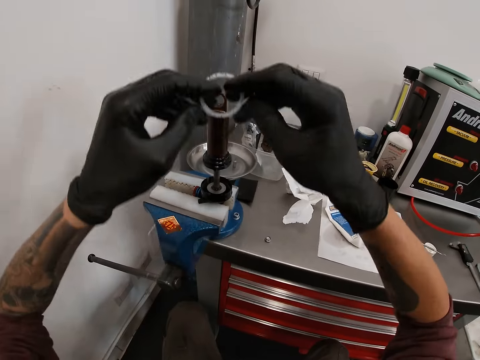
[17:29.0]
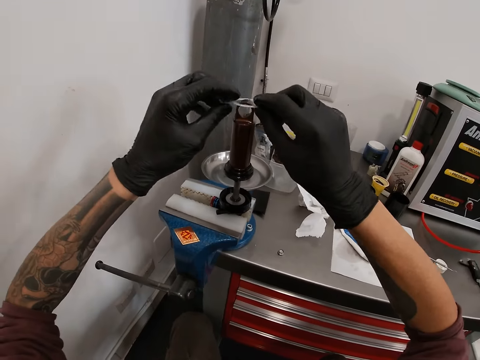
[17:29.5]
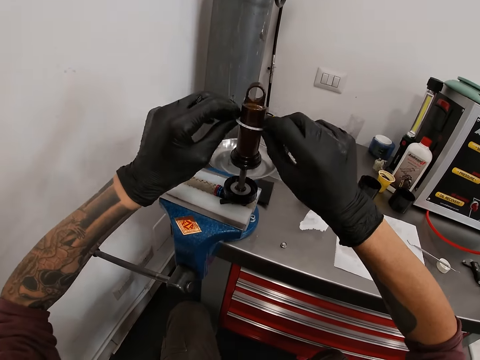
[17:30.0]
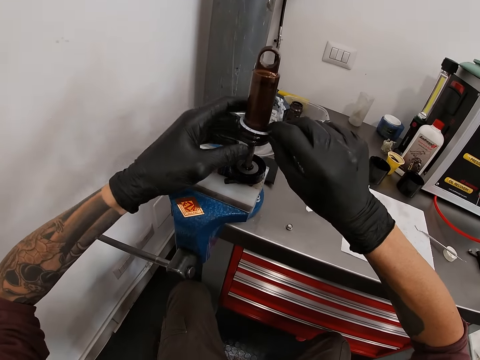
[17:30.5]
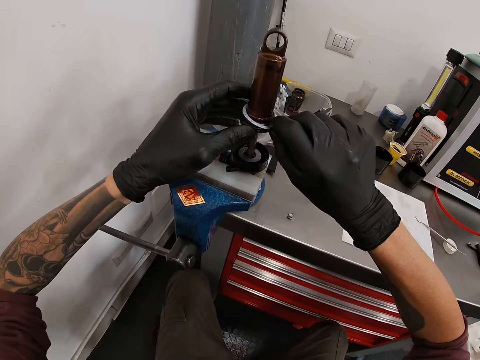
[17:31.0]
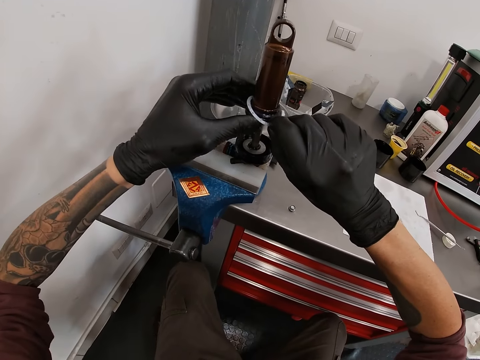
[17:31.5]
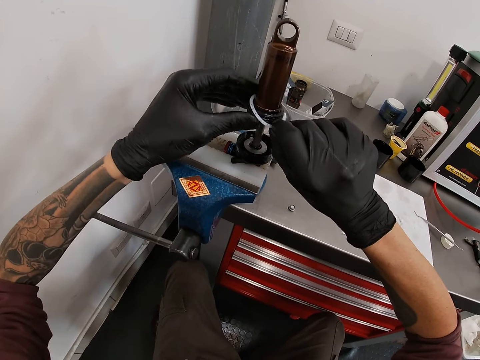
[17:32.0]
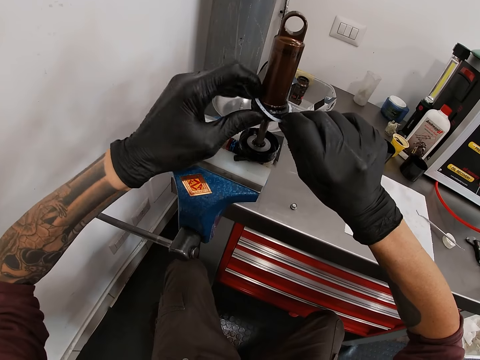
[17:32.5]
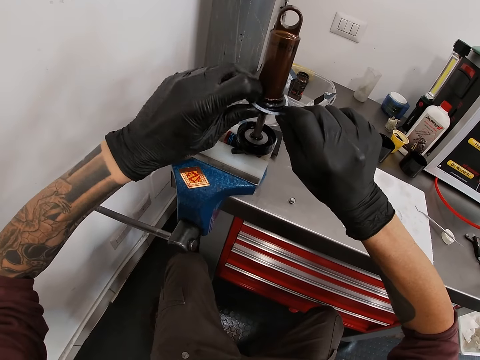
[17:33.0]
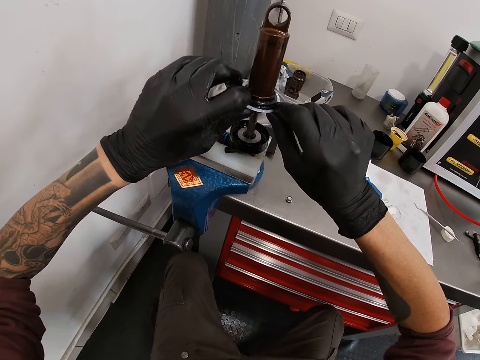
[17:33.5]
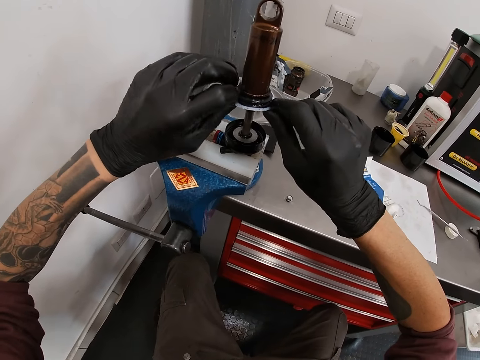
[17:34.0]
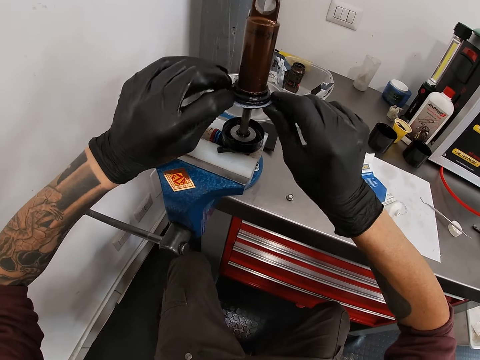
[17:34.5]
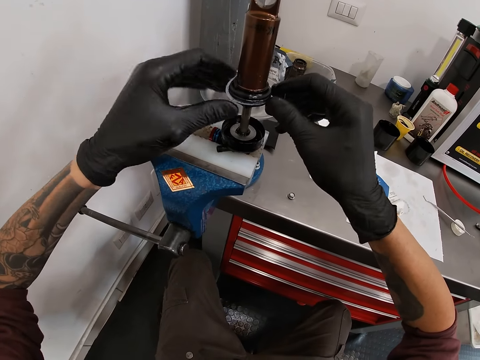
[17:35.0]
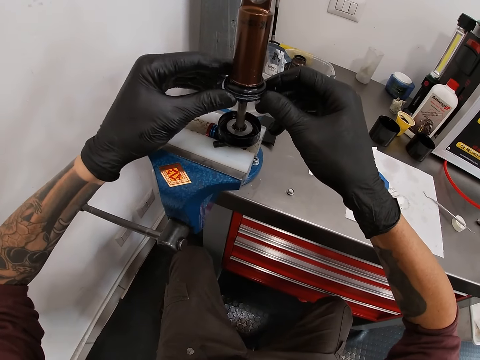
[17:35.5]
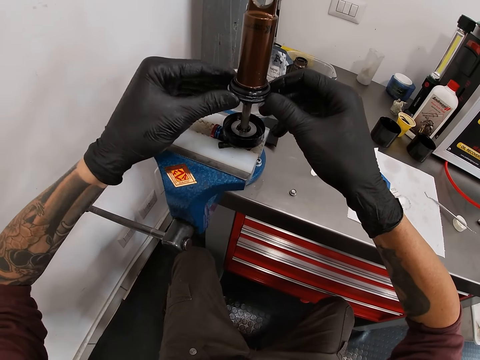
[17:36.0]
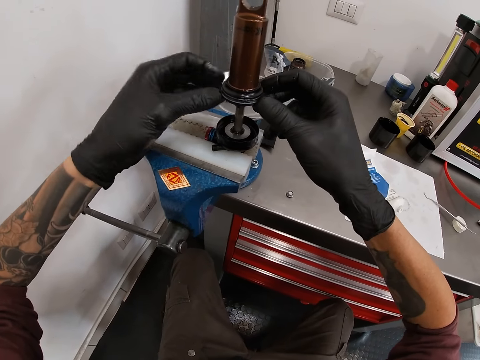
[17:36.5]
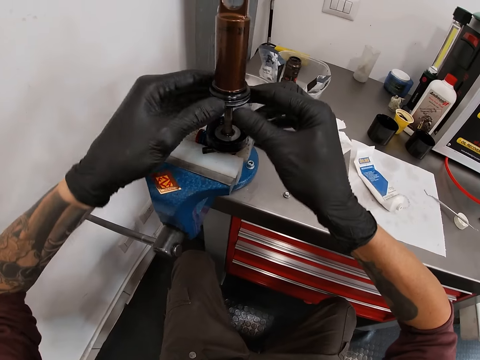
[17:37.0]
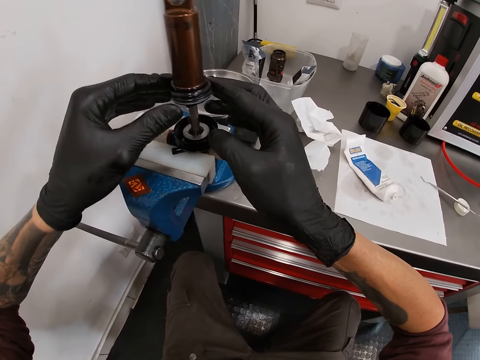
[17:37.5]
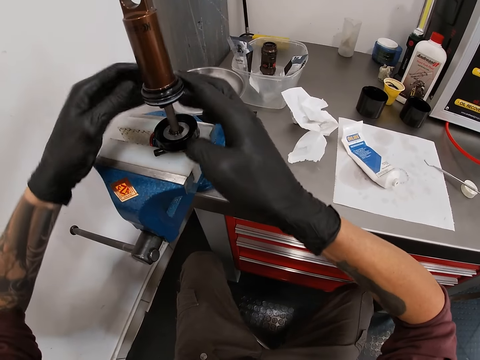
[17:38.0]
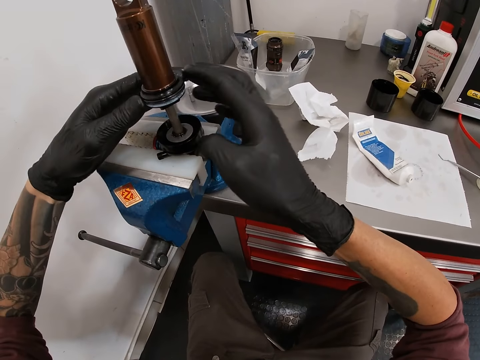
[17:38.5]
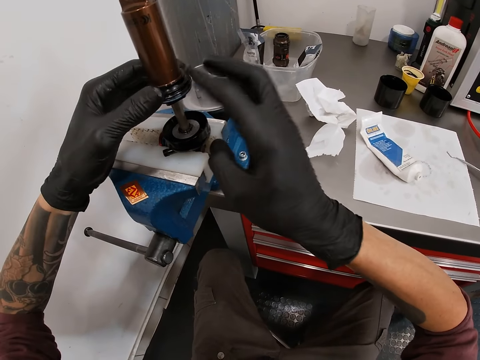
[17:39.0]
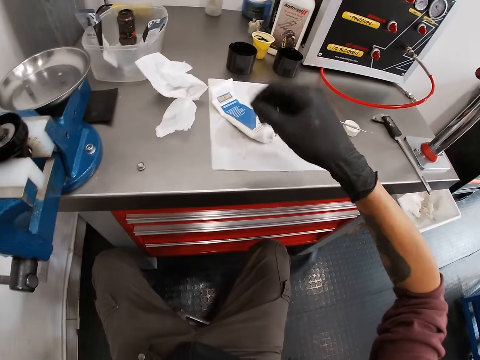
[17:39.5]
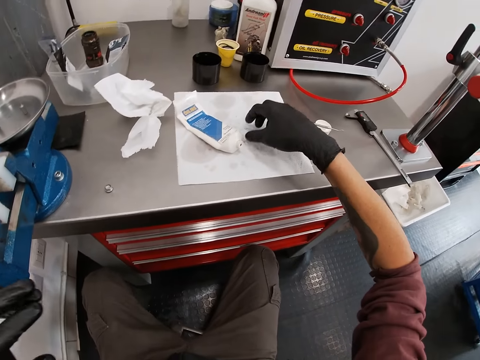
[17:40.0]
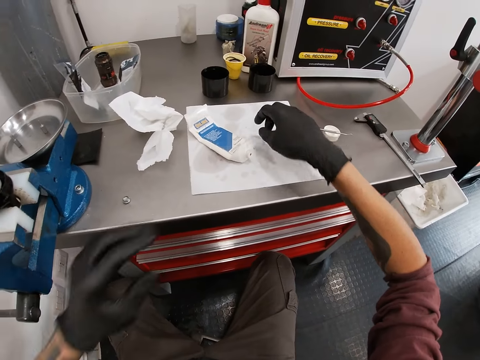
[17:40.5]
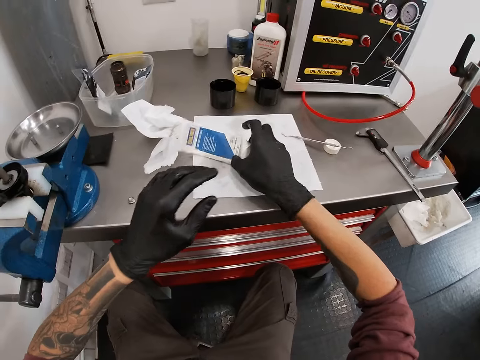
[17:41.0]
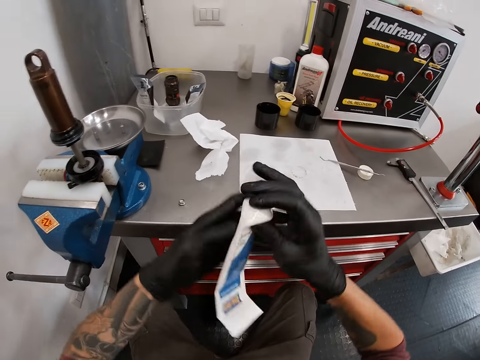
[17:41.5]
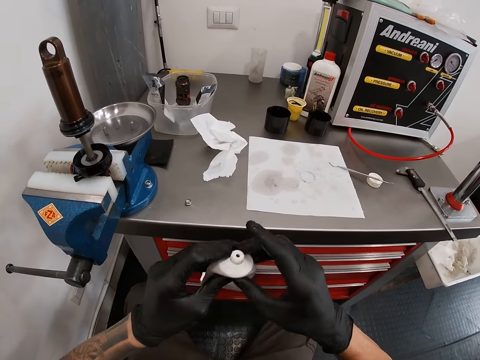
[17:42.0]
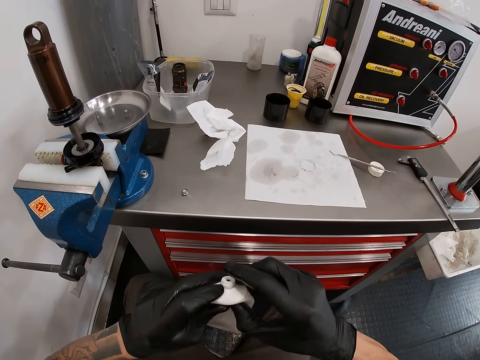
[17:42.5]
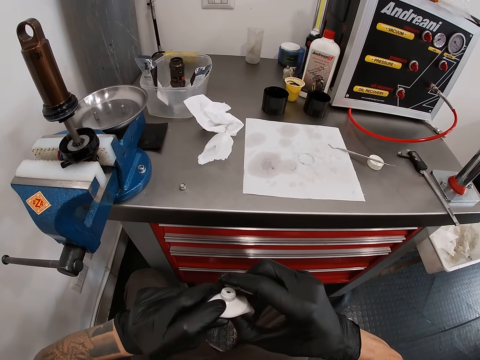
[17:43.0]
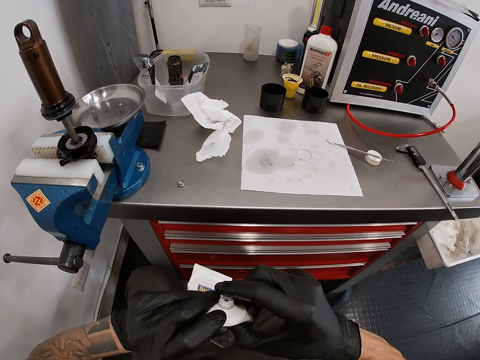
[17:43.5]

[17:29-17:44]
The camera wearer puts the rubber or plastic on the bicycle head tube with both hands. He touches the plastic with his right hand. He picks up the grease tube with both hands and extracts grease from the grease tube with both hands.

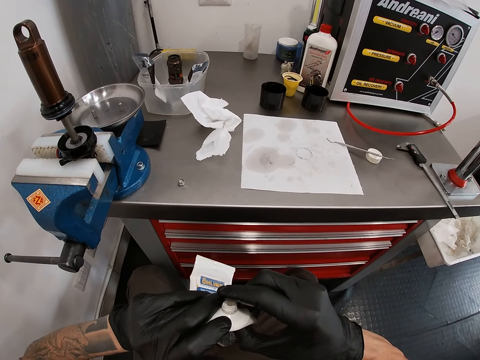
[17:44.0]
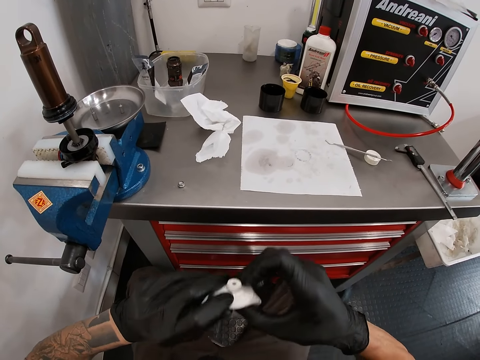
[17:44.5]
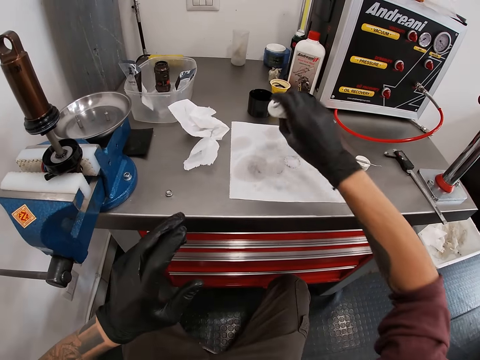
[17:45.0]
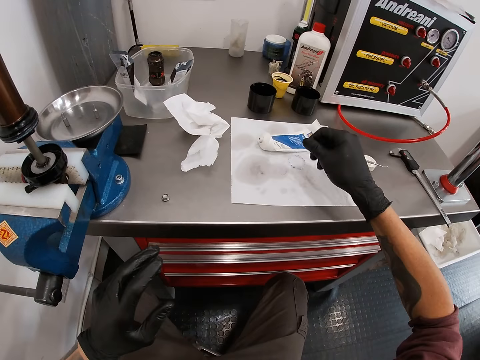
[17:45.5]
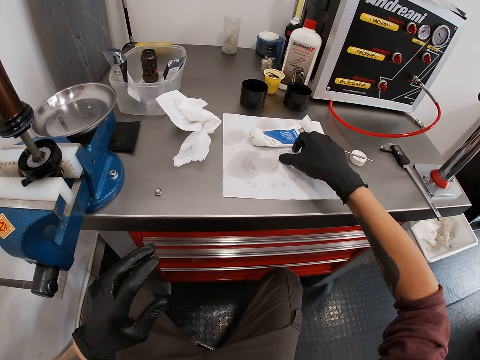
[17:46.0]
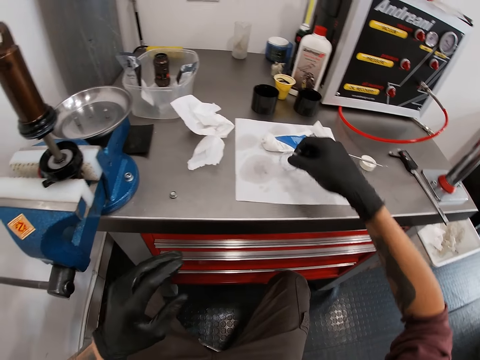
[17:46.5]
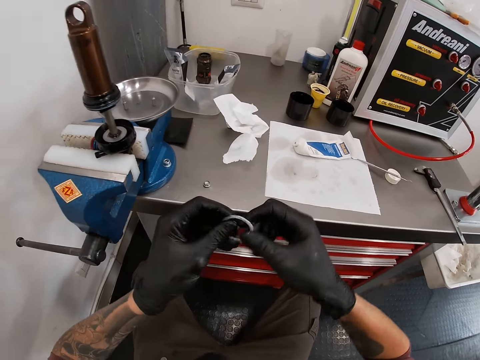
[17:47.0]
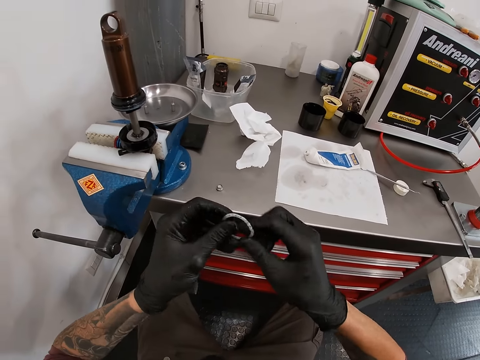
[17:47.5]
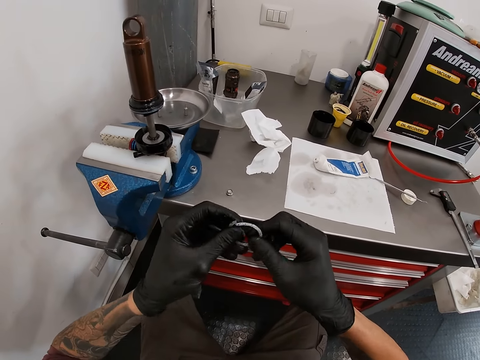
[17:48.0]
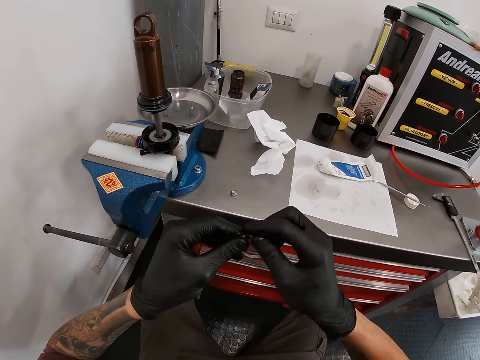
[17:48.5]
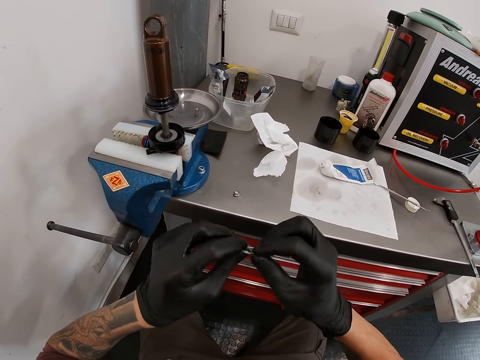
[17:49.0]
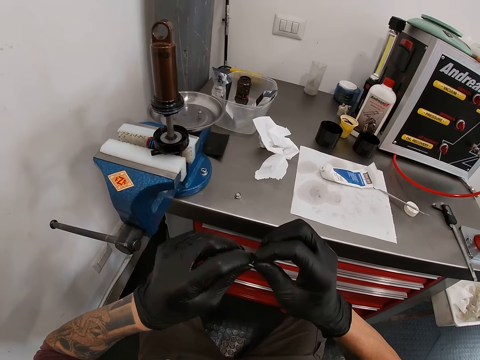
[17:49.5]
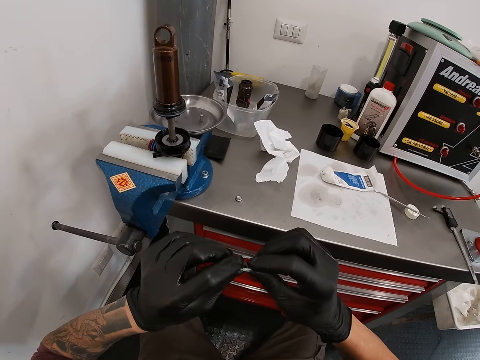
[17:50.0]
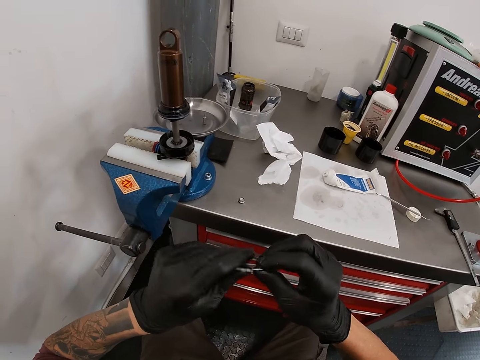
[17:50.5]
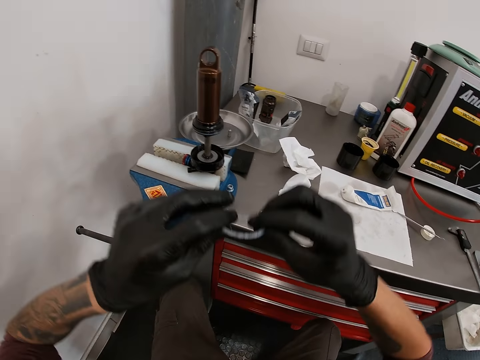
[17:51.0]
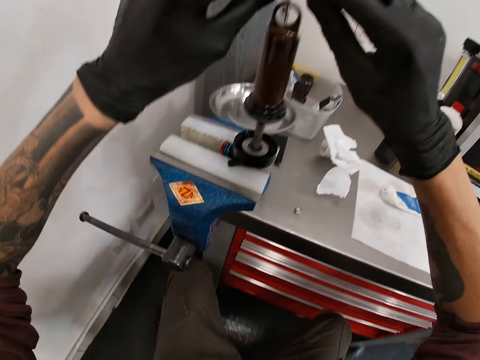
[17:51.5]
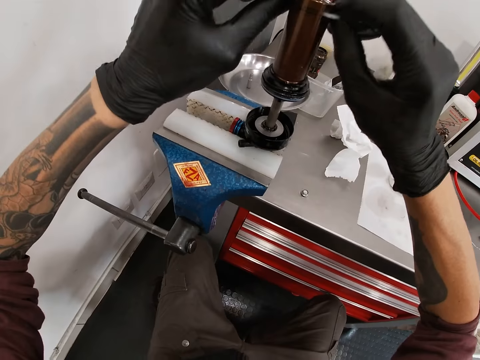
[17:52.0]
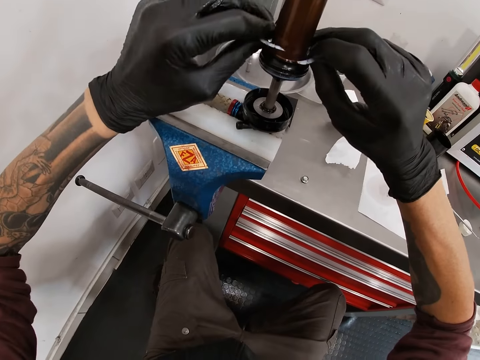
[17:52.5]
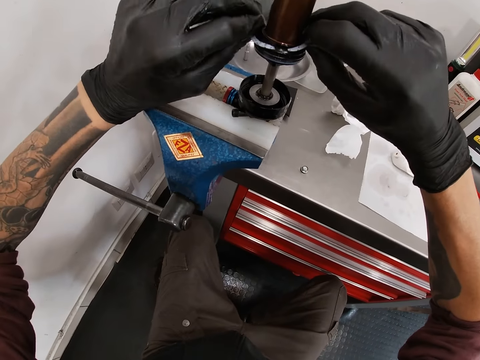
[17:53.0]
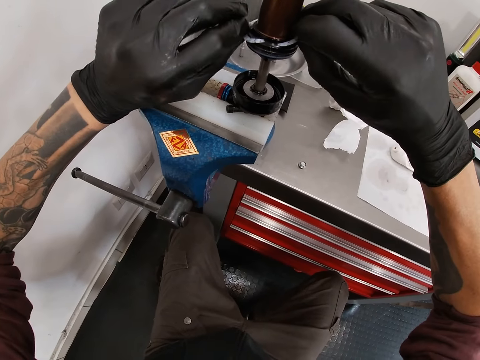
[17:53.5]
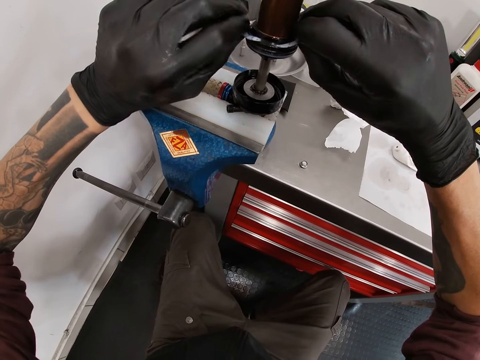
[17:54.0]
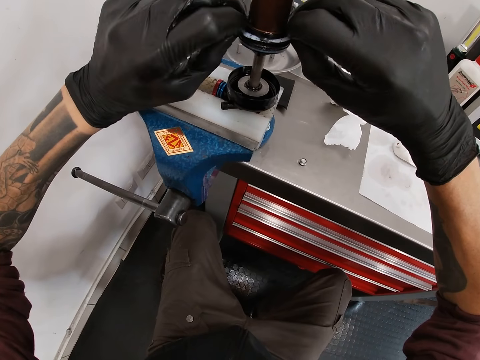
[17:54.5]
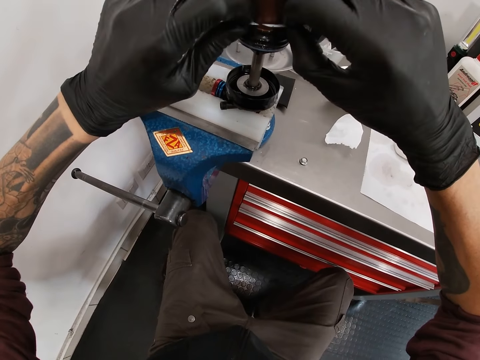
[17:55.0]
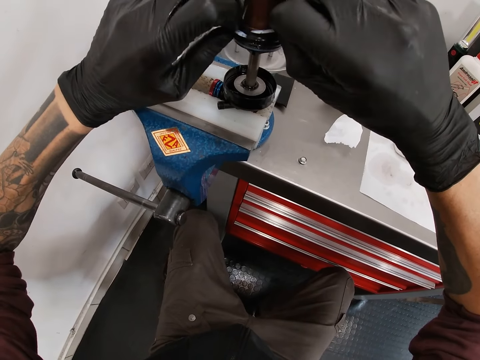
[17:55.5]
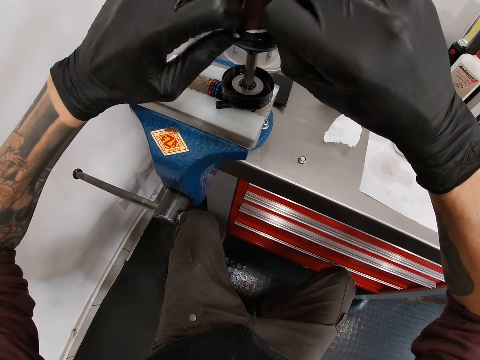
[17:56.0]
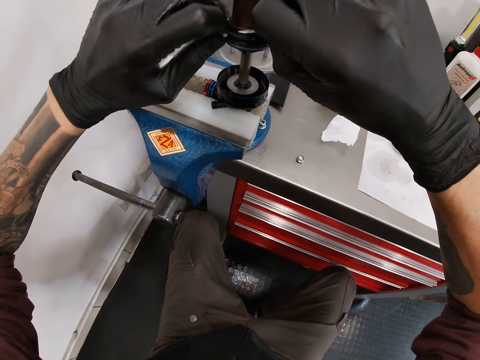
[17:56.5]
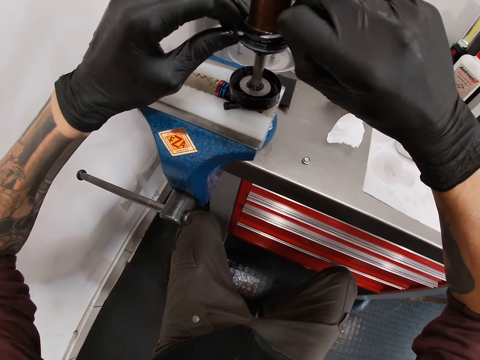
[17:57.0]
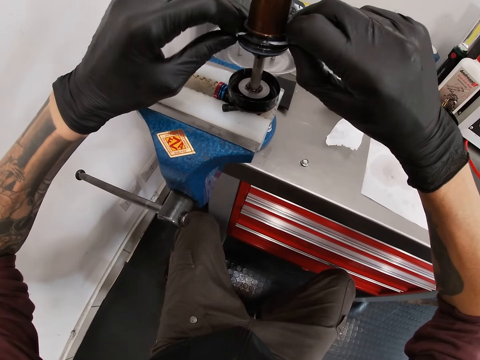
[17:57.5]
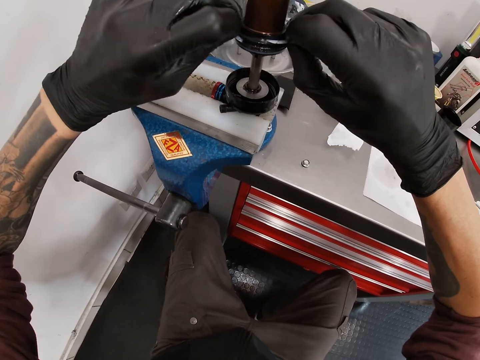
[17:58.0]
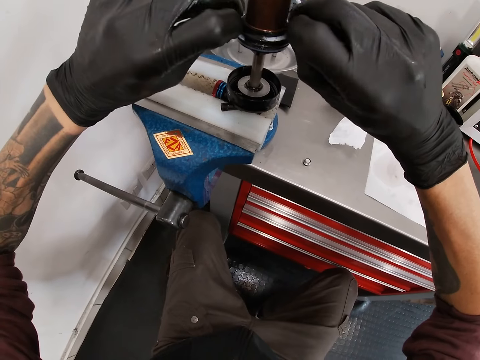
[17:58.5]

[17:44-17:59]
The camera wearer scoops the grease with his right index finger from the grease tube. He drops the grease tube on the table with his left hand. He picks up the rubber or plastic from the piece of cloth on the table with his right hand. He greases the rubber with both hands. He rotates the plastic with both hands. He puts the rubber on the bicycle head tube with both hands.
